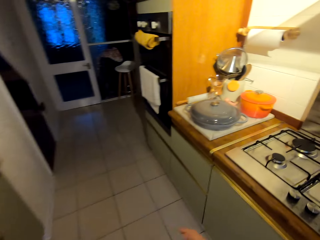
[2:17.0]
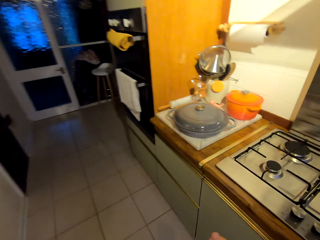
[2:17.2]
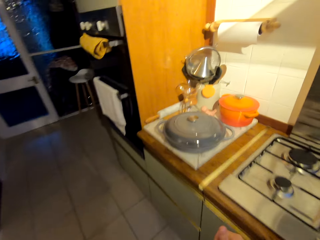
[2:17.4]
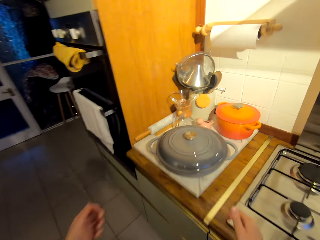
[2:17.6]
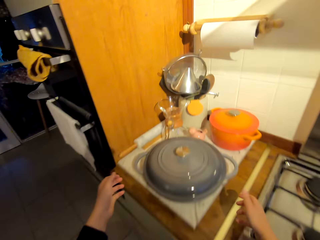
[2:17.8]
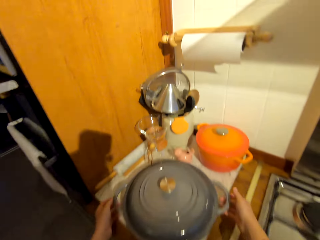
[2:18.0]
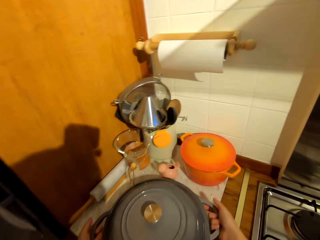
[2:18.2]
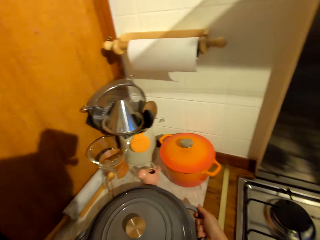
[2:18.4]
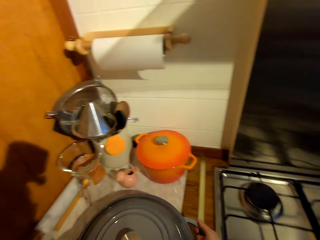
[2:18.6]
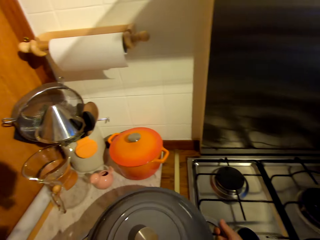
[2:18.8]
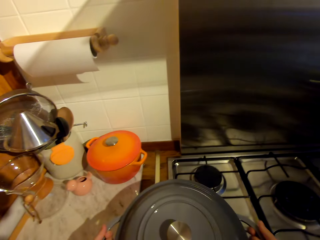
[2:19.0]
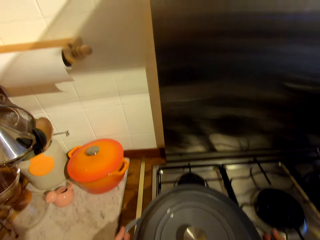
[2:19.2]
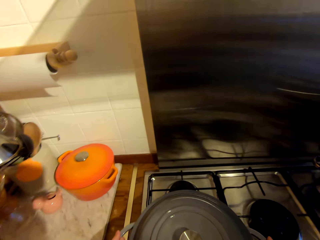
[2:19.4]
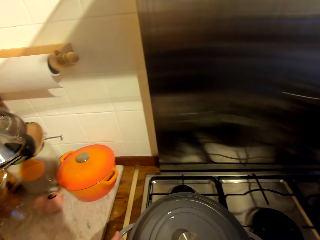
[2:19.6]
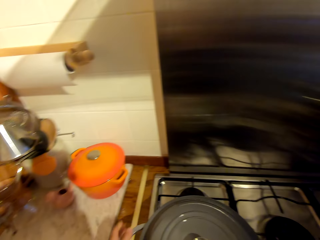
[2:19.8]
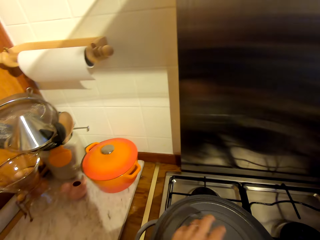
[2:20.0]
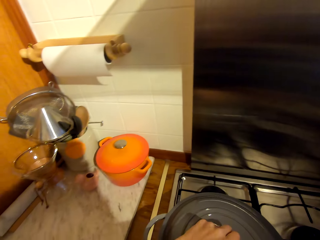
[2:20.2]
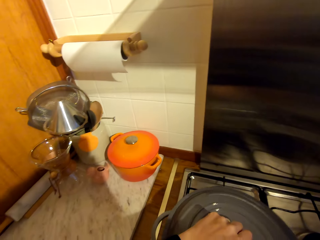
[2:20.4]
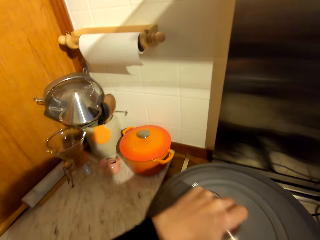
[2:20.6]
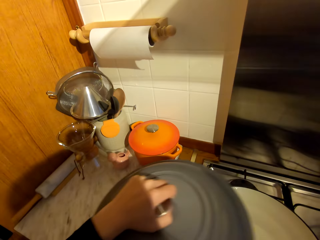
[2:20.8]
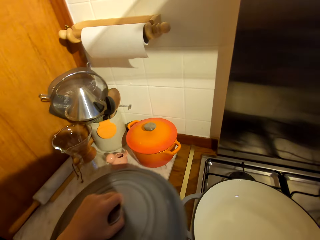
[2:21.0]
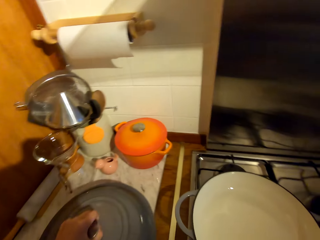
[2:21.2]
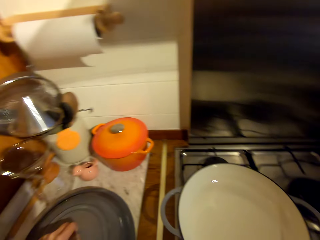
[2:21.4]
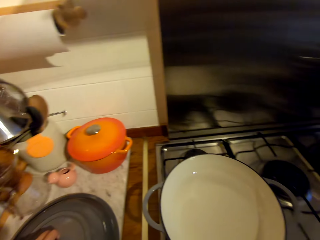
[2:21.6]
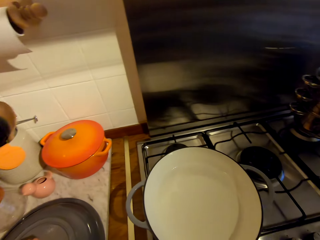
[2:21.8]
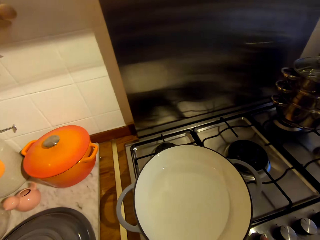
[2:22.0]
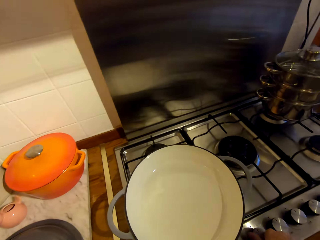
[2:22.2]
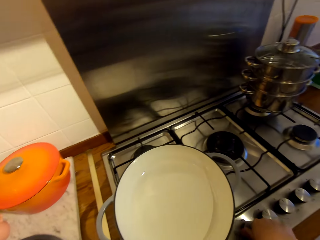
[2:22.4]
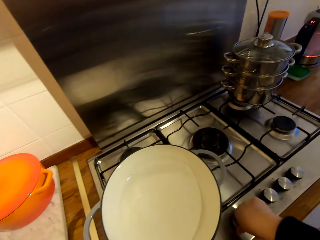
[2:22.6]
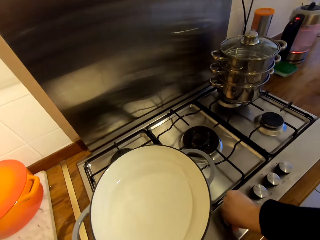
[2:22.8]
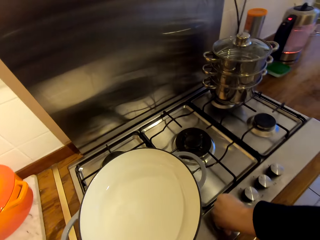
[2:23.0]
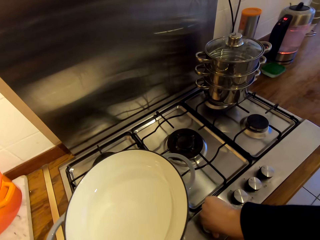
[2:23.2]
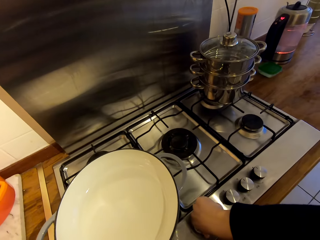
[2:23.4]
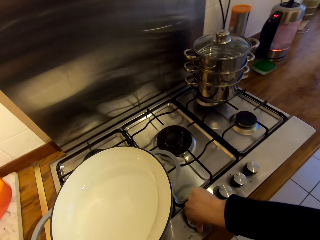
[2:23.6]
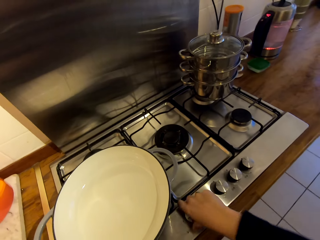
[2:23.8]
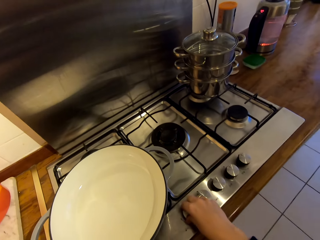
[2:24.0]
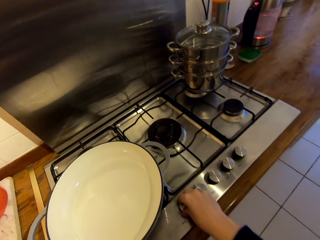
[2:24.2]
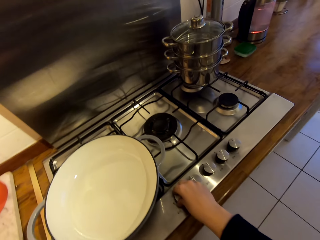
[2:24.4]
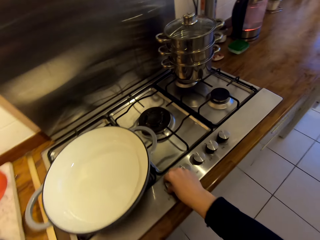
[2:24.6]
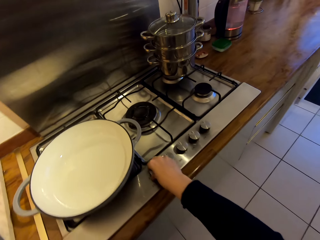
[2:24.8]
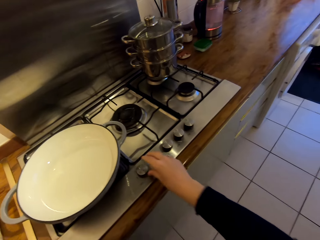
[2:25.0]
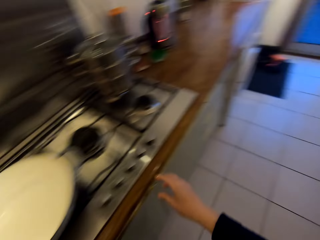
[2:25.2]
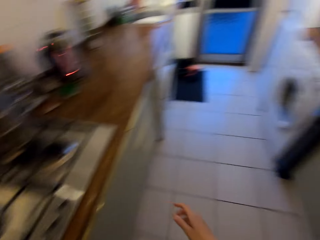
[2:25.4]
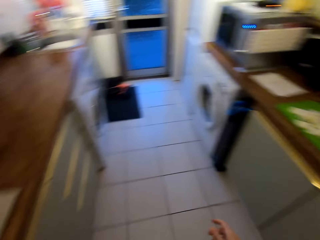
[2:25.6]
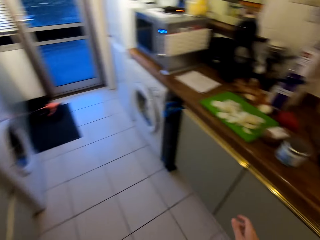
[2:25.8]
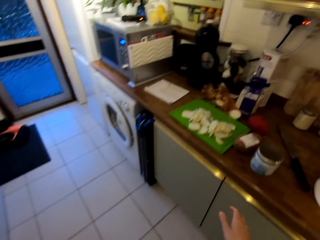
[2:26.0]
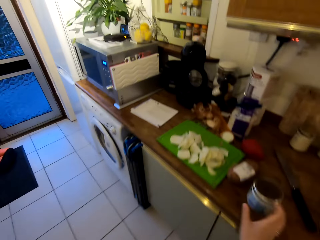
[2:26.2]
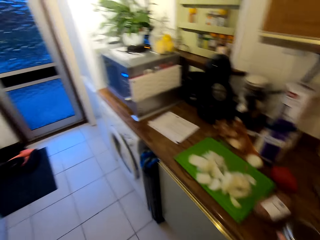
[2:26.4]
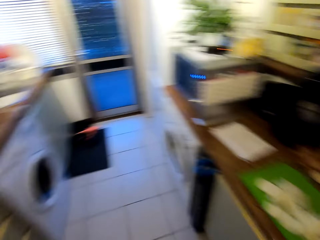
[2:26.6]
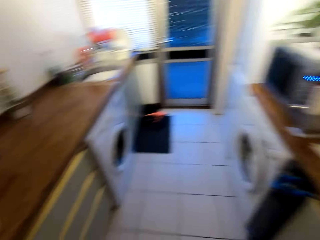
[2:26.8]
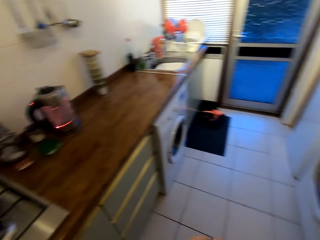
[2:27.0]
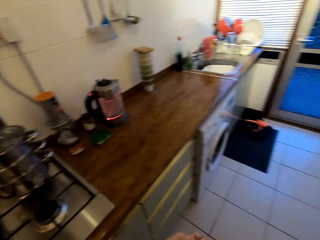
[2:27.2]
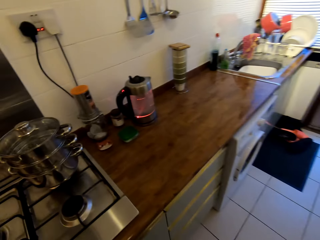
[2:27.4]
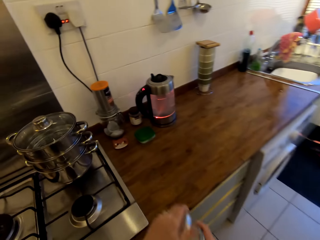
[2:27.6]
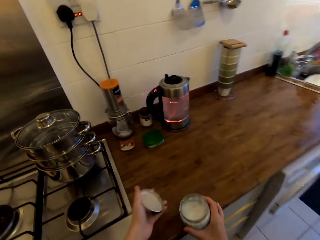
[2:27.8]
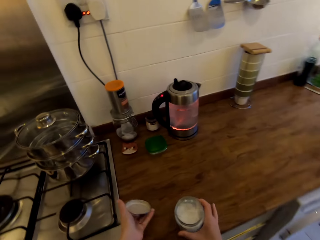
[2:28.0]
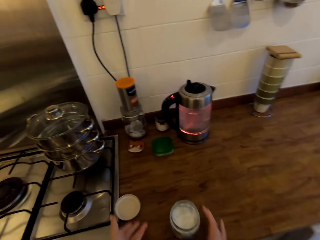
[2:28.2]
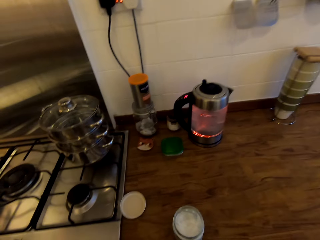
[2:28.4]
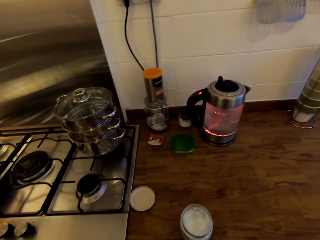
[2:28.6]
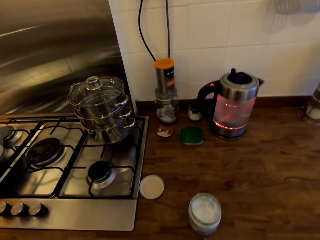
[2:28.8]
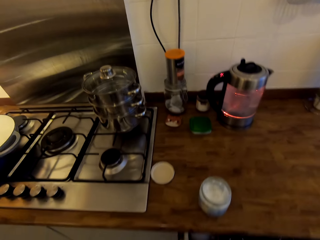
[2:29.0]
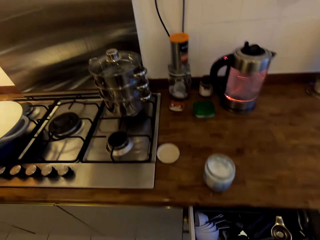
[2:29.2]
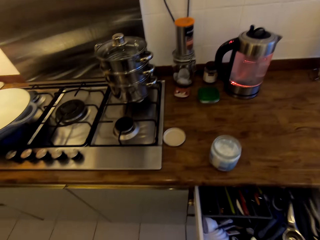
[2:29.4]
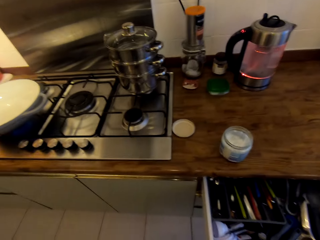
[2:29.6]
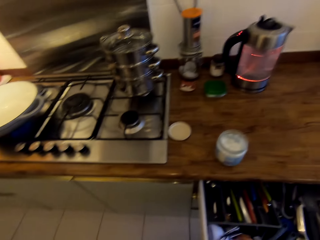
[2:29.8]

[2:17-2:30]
The camera wearer turns around the kitchen and walks around. They pick up a cooking pot from the counter and place the cooking pot on the cooker's burner. They remove a lid from the cooking pot and place the lid on the counter. They turn the knob on the cooker. They switch on the cooker. They look around. They walk around the kitchen. They pick up a can or jar from the counter. They turn around the kitchen. They place the jar's lid on the counter. They place the can on the counter. They look around the kitchen.

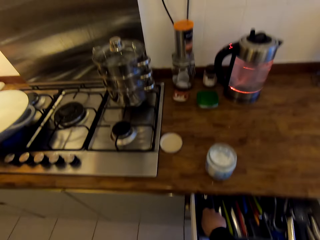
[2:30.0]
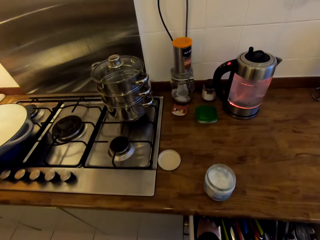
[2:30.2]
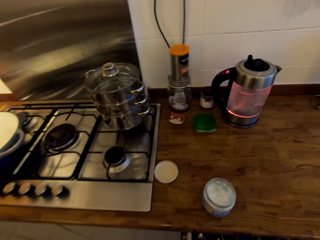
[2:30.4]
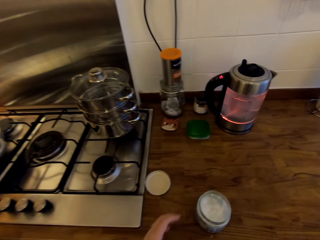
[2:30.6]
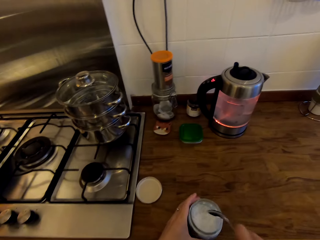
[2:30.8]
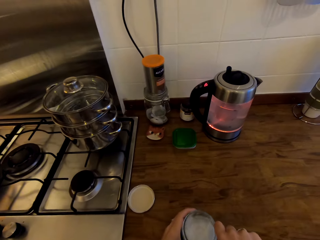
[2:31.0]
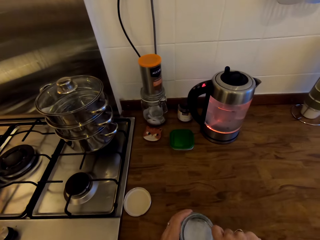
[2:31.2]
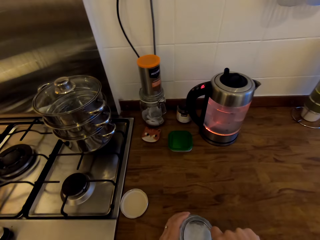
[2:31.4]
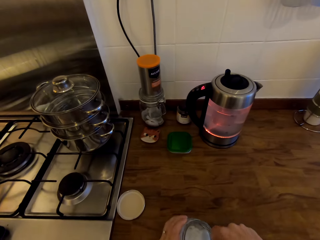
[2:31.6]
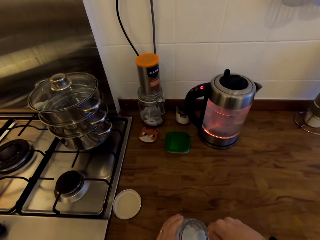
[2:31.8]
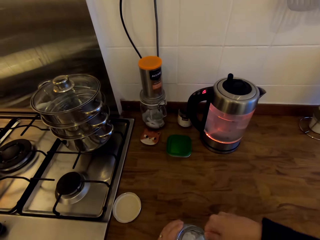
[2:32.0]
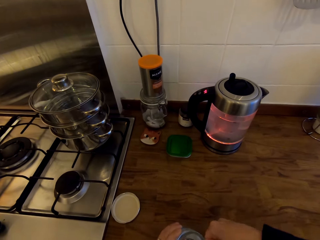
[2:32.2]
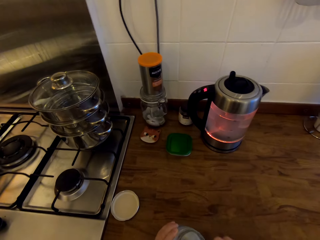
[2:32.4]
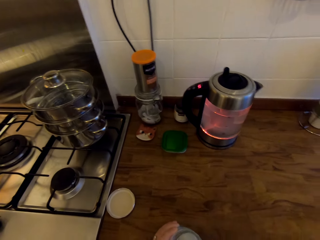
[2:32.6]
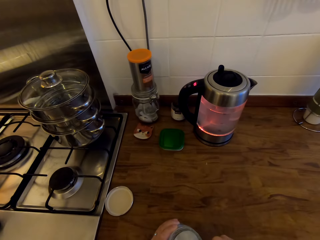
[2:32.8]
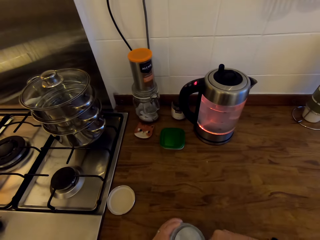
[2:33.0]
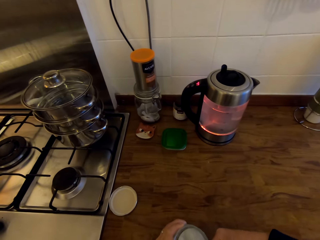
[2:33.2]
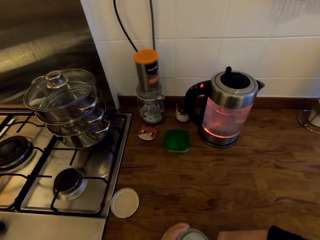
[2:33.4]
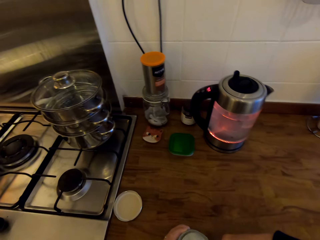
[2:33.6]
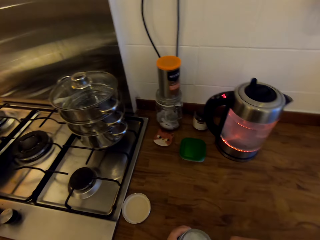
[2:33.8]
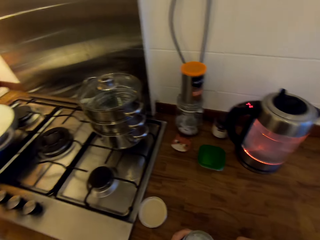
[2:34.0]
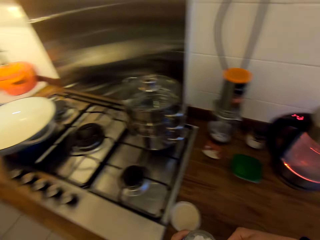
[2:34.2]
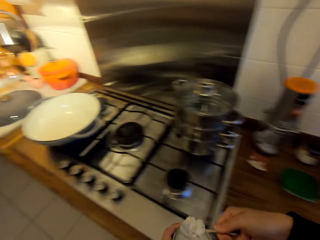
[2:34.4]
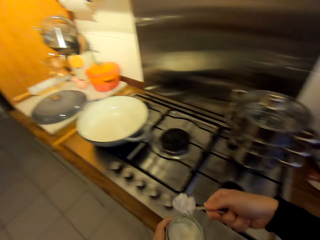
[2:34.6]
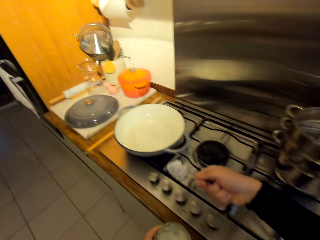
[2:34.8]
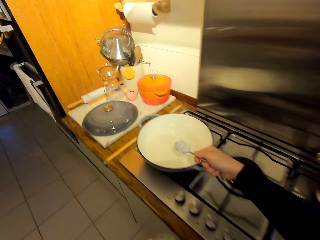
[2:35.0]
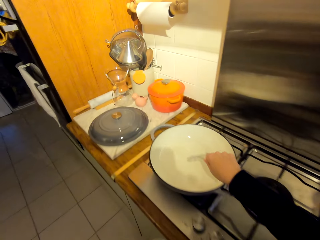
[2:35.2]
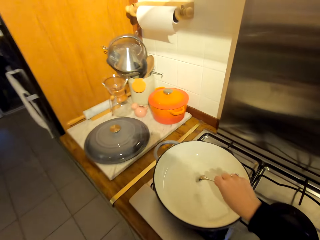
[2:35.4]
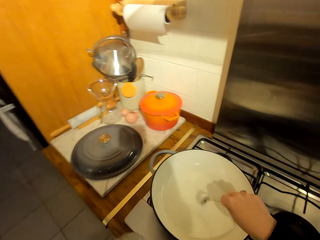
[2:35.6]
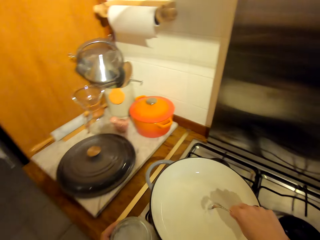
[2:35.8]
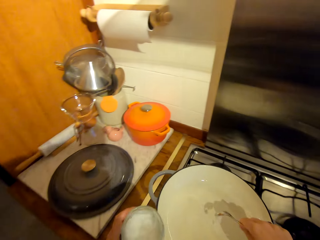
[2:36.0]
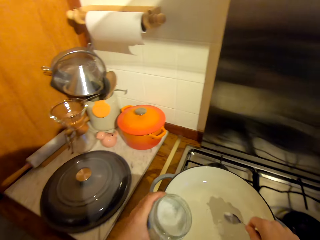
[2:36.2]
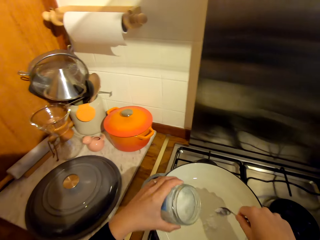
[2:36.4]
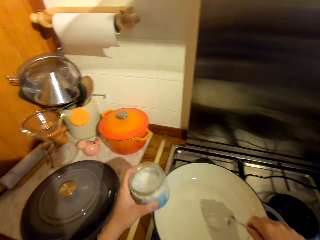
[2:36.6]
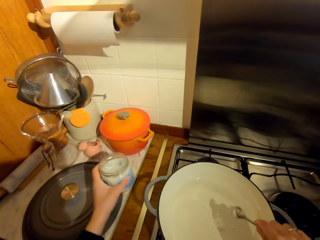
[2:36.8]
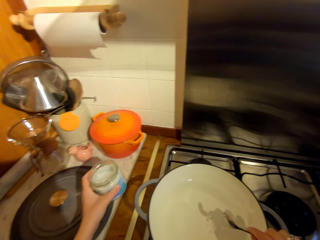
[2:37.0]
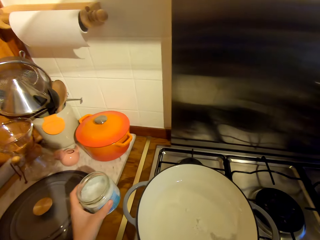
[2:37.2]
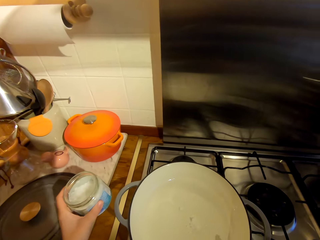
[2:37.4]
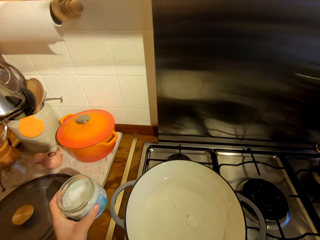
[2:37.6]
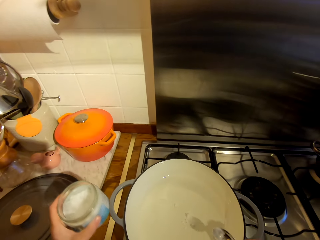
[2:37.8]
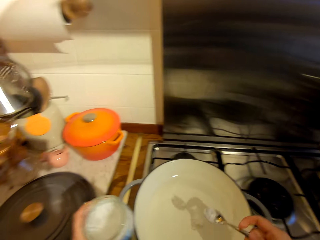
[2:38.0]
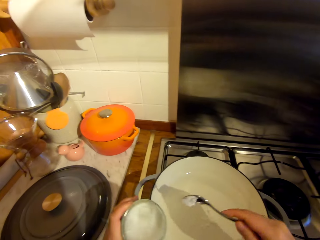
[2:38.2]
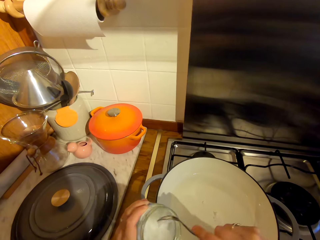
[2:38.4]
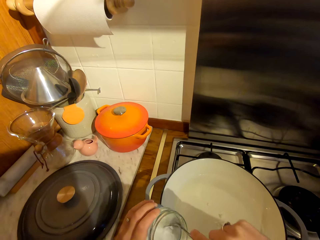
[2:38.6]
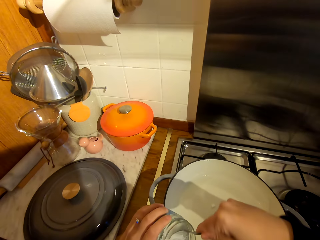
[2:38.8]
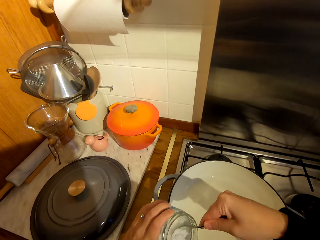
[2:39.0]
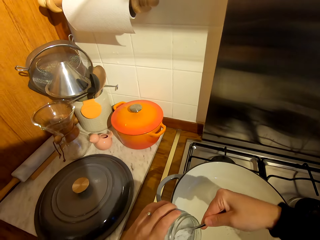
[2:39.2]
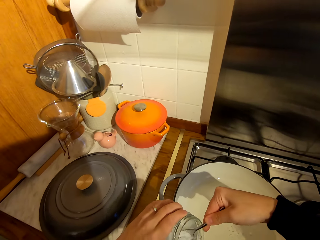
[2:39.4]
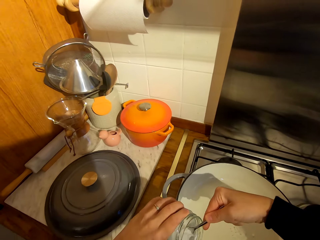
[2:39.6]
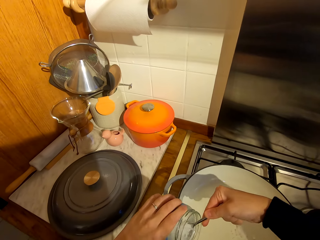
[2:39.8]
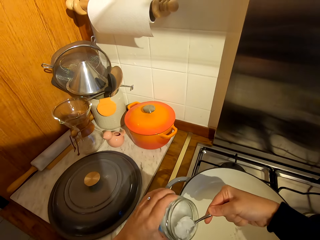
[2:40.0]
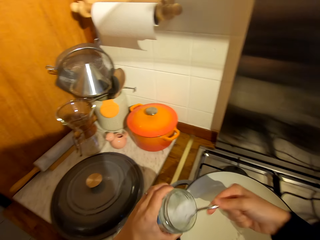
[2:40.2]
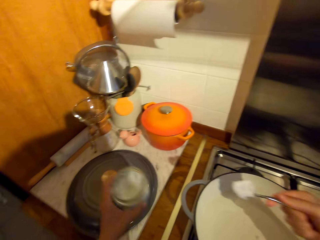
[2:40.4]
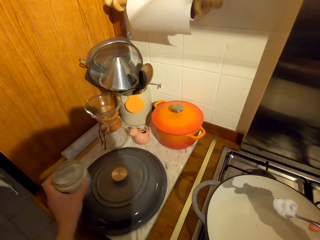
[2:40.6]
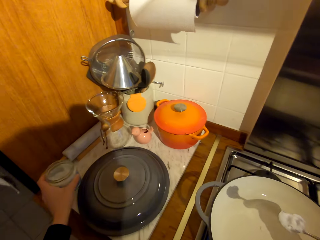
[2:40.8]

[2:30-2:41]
The camera wearer opens a drawer. They pick up a spoon from the counter. They scoop cooking fat from the can with the spoon. They reach for the pot. They place the cooking fat on the cooking pot with the spoon. They scoop cooking fat from the can with the spoon.
